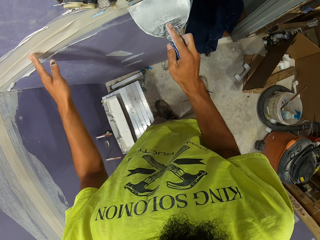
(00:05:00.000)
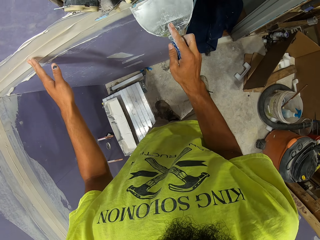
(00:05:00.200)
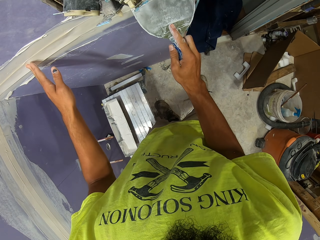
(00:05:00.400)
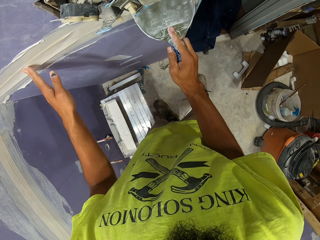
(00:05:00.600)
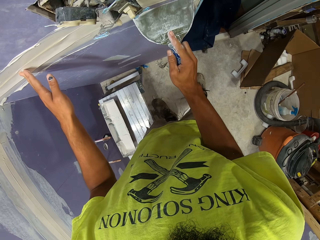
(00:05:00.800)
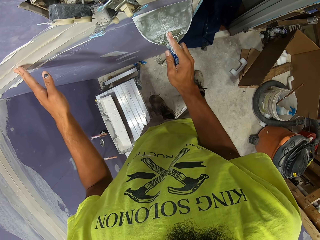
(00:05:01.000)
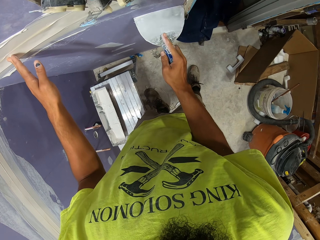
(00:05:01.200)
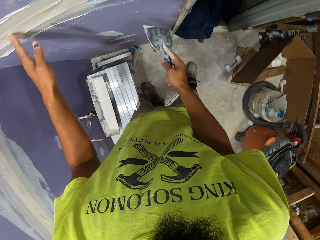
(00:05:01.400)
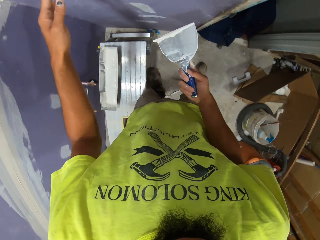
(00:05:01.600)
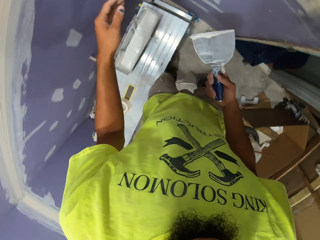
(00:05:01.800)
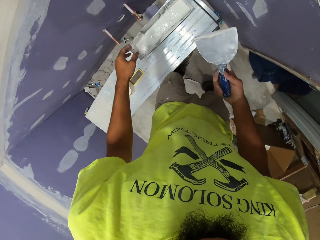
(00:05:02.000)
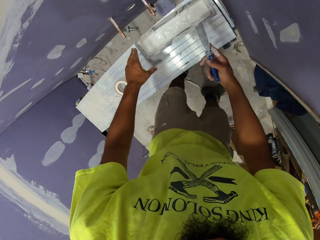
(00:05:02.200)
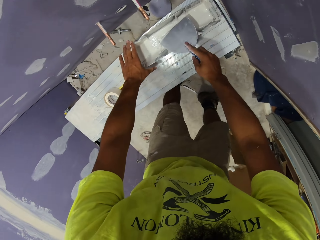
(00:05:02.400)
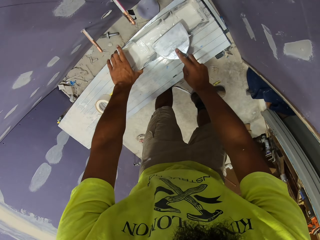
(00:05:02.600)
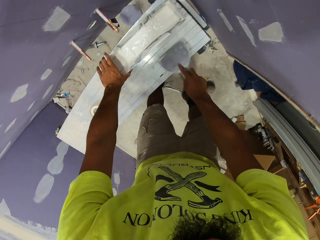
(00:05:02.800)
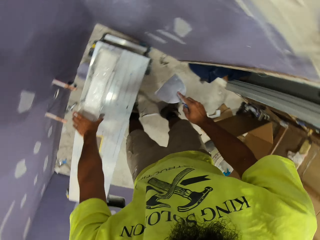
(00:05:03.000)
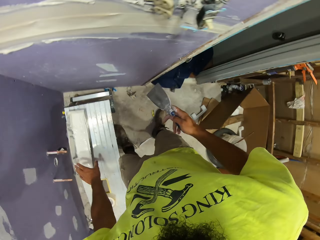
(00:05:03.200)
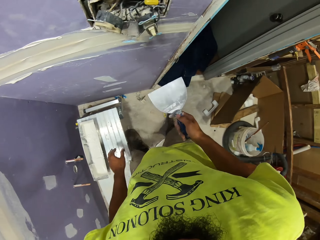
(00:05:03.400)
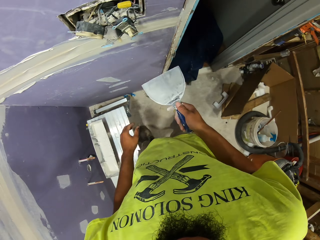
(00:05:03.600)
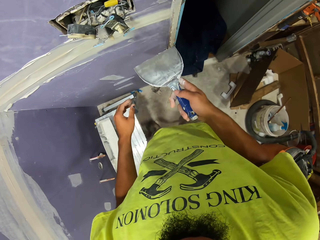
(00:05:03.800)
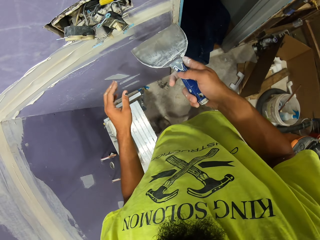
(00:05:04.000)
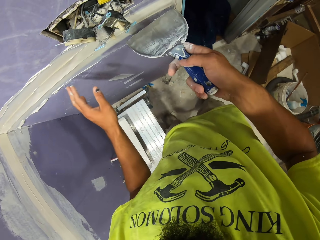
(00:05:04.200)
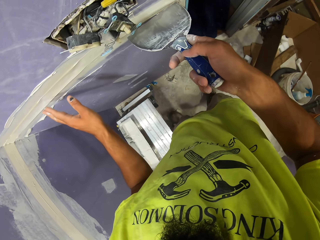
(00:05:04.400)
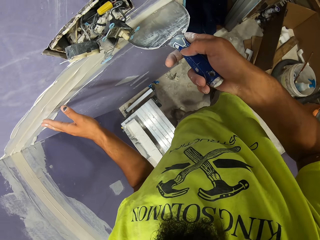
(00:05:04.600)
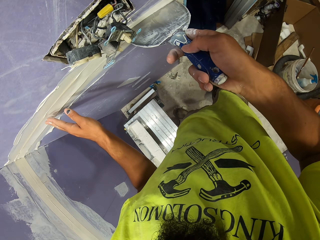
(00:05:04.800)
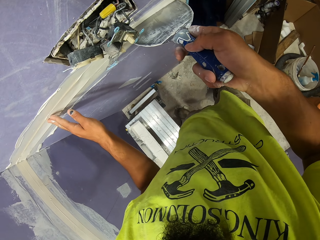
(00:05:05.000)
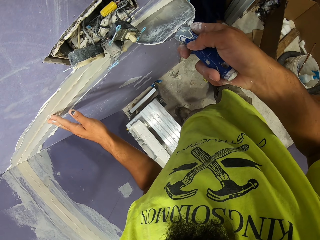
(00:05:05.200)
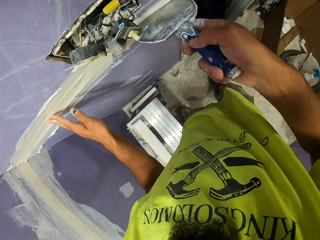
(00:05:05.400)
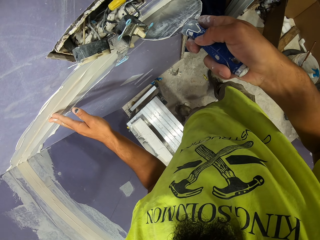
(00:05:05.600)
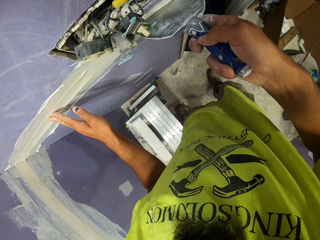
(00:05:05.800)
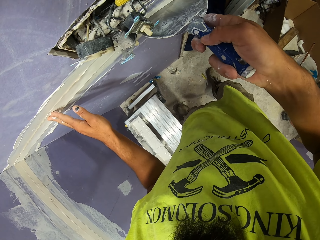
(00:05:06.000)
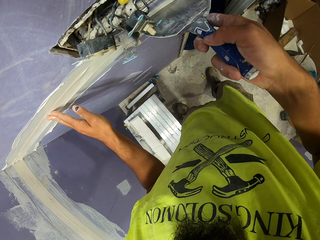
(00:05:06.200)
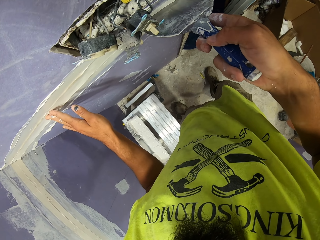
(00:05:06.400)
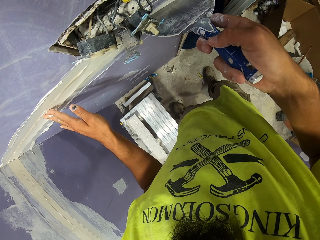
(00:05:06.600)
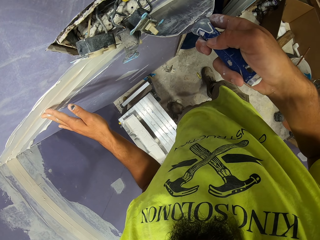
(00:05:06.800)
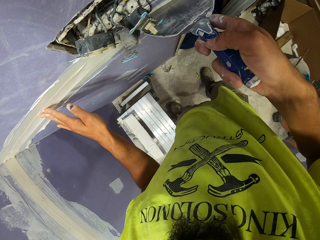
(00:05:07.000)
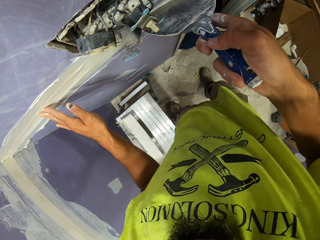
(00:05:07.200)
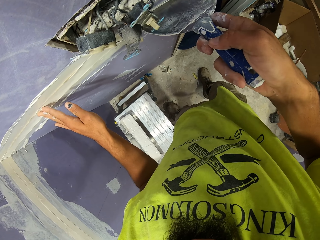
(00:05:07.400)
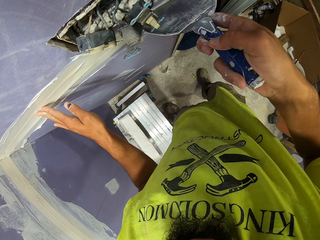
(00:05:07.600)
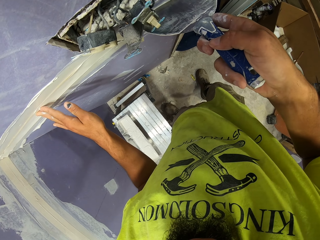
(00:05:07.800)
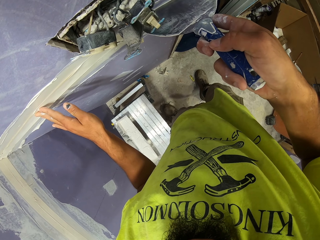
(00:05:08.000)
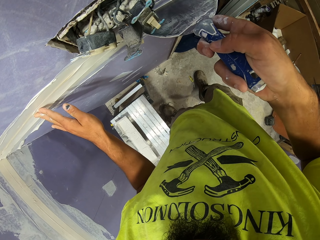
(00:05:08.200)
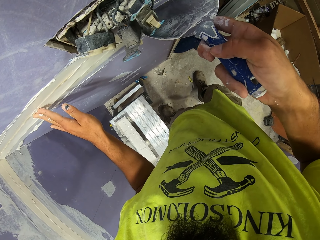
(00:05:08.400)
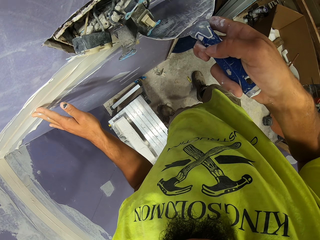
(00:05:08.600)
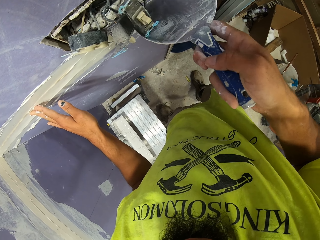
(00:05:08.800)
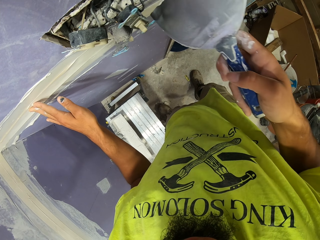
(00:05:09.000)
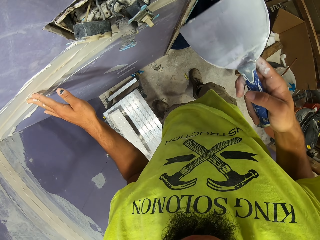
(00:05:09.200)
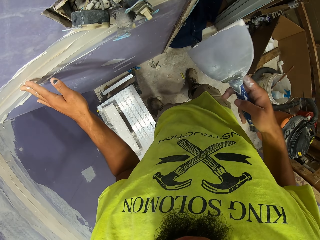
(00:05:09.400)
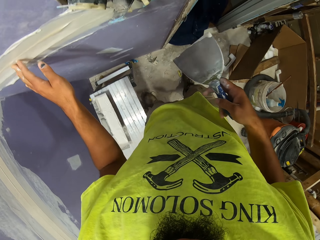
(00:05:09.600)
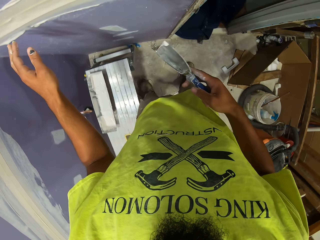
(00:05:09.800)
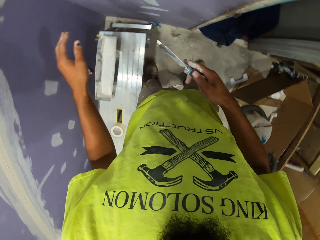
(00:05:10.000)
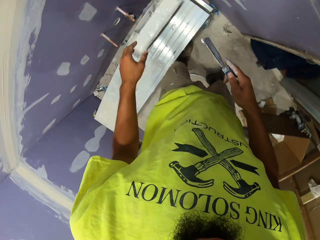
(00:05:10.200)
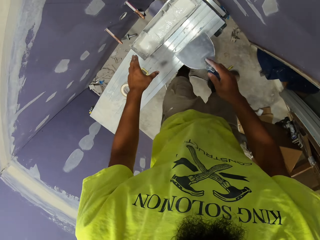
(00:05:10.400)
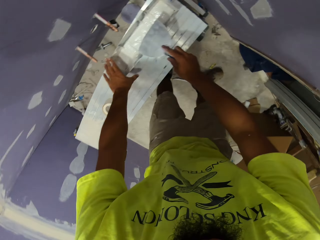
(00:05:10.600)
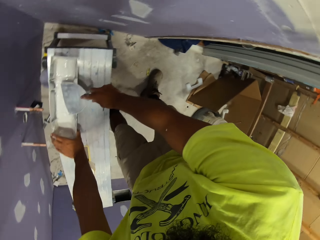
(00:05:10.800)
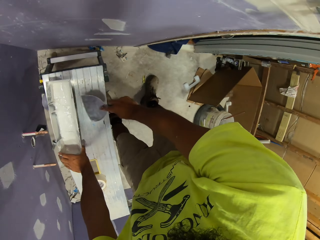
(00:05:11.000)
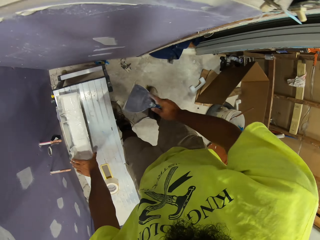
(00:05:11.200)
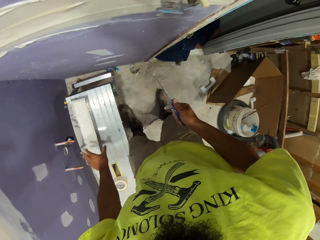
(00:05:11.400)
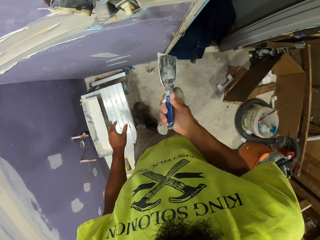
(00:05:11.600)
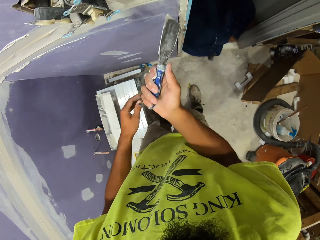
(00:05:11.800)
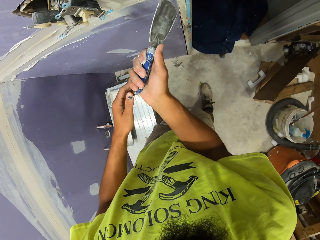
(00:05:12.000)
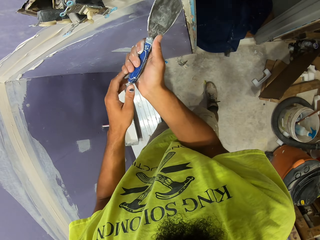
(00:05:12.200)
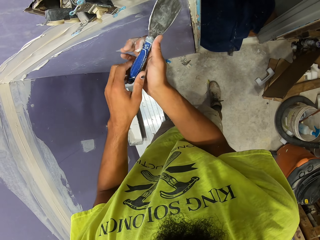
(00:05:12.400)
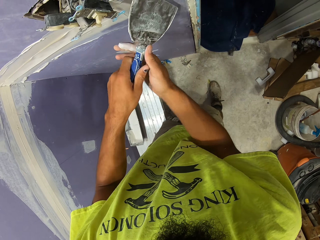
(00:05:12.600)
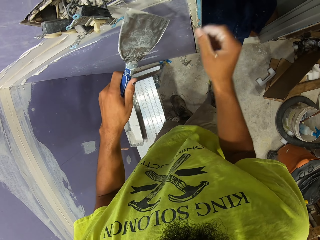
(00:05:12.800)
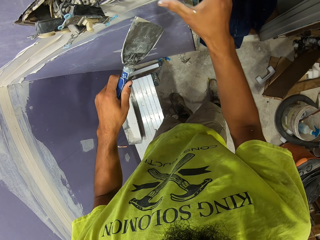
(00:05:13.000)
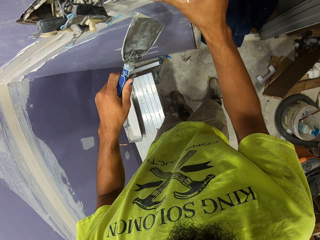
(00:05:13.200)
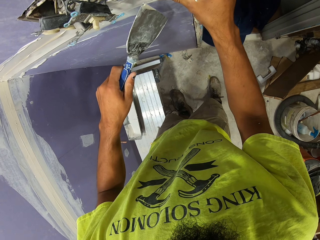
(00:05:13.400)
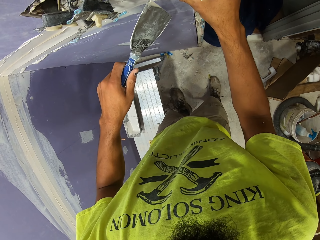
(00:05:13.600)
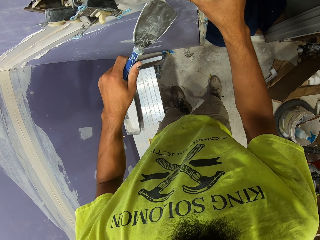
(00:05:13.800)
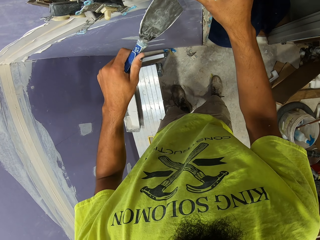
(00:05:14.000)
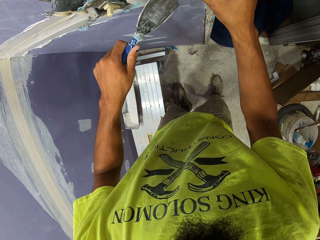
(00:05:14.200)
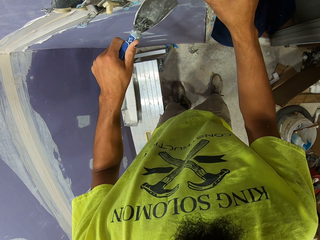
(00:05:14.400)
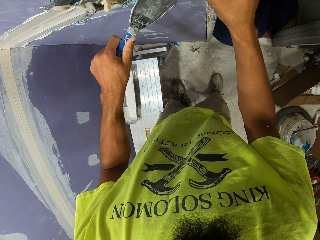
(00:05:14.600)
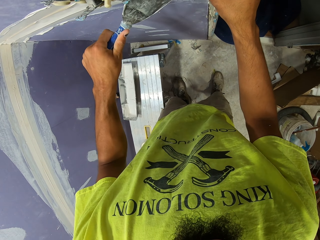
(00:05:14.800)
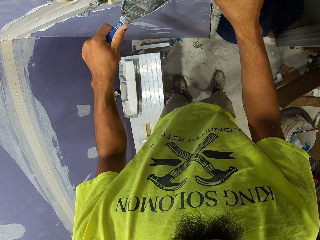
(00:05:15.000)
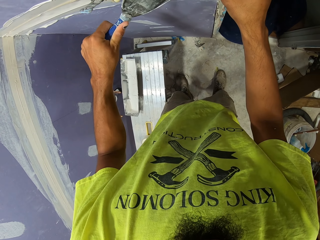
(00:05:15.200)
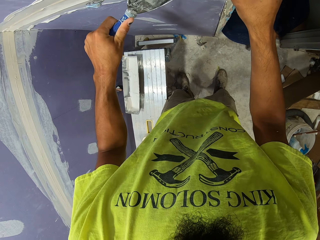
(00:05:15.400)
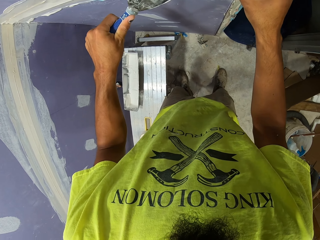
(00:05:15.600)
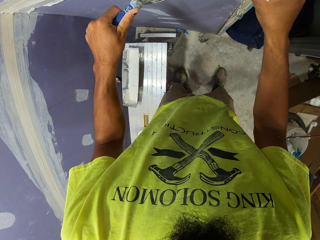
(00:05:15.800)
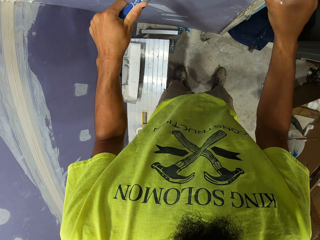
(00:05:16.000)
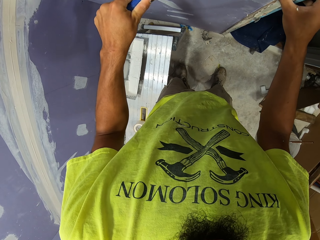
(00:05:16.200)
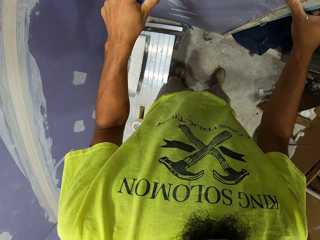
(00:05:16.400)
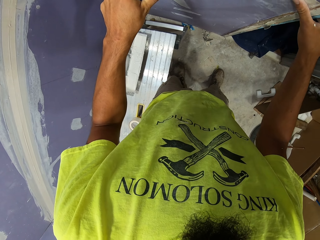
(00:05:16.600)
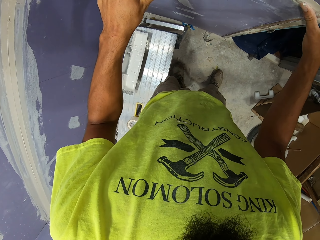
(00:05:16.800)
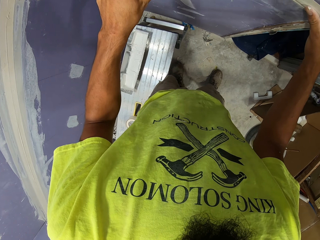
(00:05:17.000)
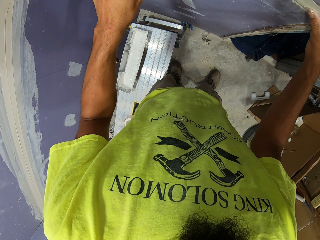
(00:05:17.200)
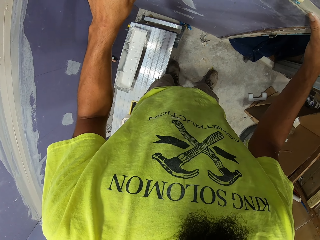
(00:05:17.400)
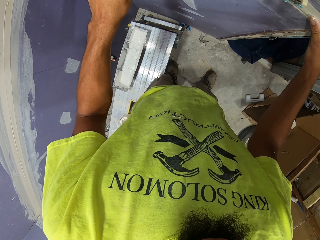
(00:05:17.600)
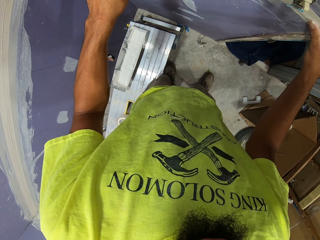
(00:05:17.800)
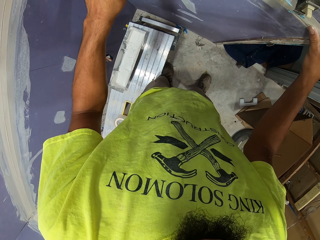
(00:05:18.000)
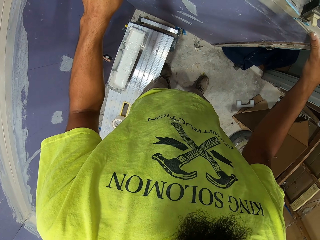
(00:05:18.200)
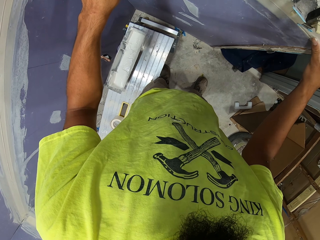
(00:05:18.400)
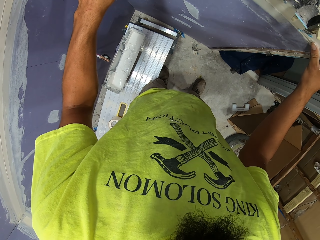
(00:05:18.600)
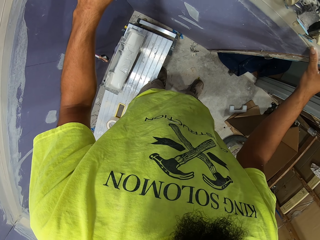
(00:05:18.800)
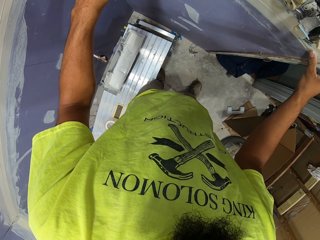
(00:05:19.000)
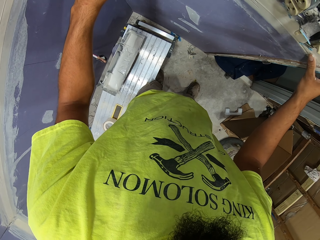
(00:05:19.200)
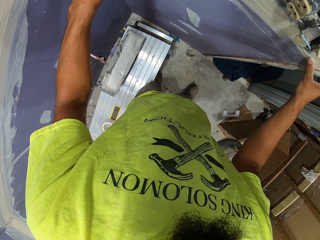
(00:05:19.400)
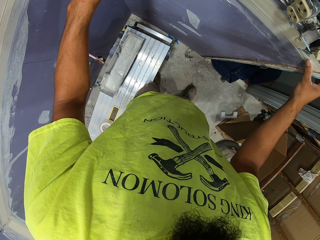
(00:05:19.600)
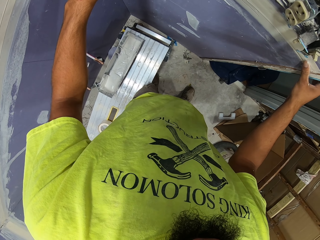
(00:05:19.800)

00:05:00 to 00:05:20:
The camera wearer scrapes off paint from the paint scraper. They wipe something. They scrape off paint from the wall. They wipe filler on the wall. They wipe something. They scrape off paint from the paint scraper. They scrape off paint from the wall. They wipe filler on the wall.

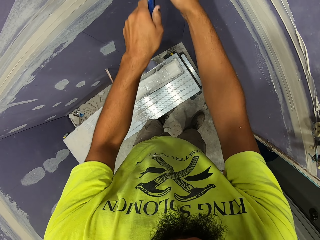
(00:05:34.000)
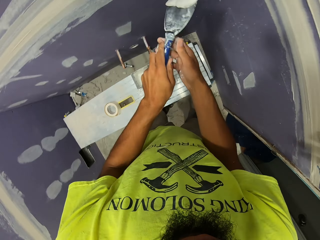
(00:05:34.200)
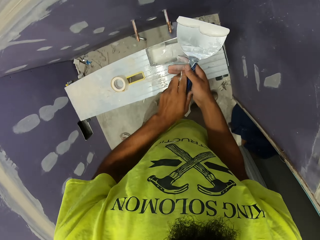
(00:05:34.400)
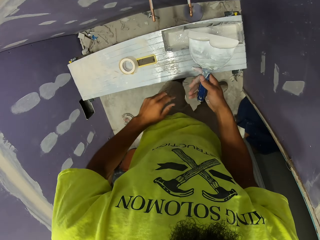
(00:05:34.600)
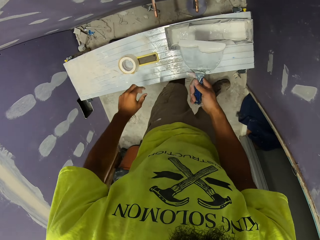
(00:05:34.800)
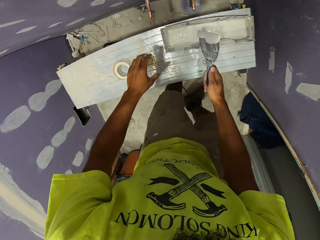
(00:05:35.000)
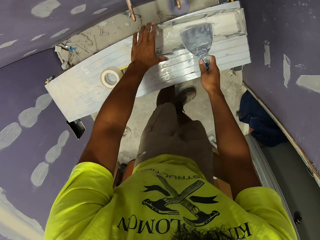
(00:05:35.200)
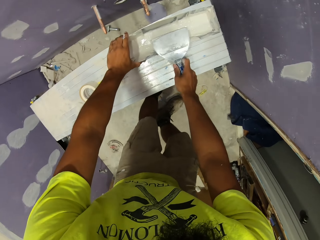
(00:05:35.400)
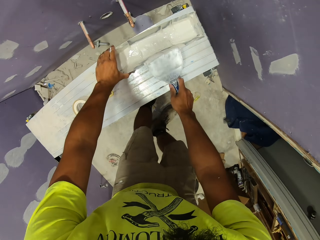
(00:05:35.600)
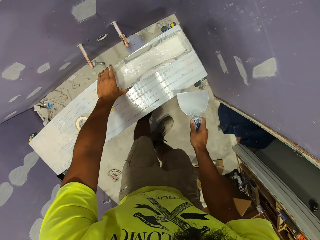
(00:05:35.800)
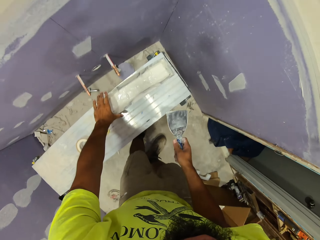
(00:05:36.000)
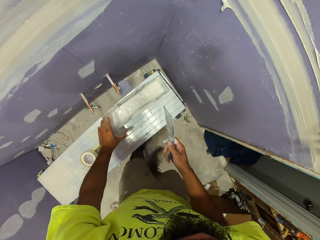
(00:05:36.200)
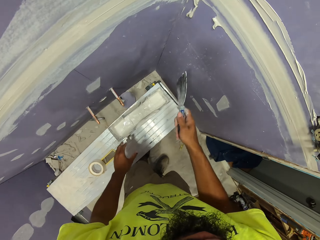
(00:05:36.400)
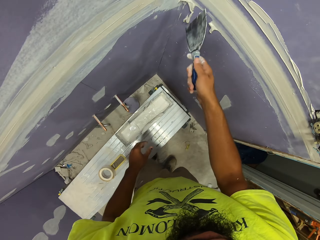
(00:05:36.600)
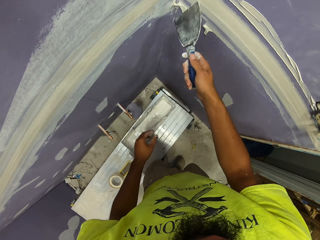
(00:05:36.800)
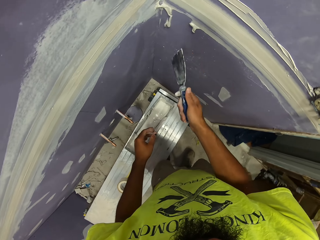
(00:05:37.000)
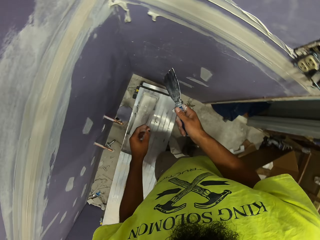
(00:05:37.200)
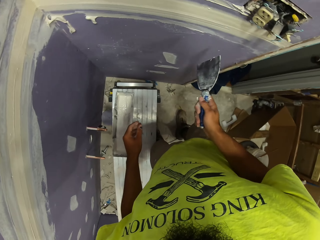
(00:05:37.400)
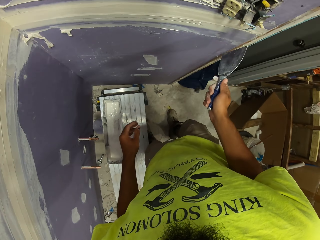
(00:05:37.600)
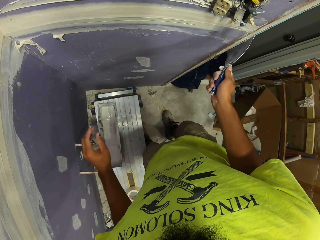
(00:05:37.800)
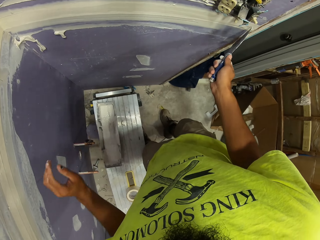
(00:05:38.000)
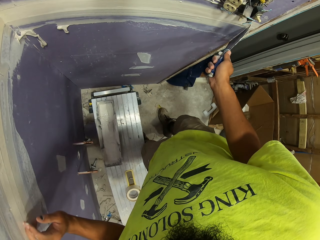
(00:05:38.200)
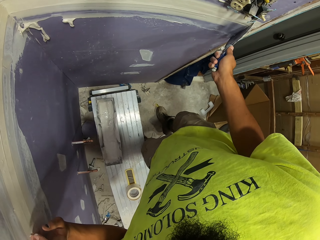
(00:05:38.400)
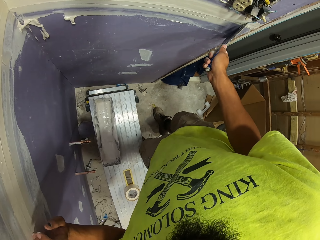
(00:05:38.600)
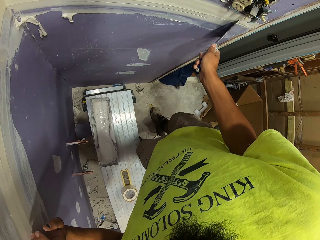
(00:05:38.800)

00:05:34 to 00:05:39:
The camera wearer wipes filler on something. They scrape off paint from the paint scraper.
